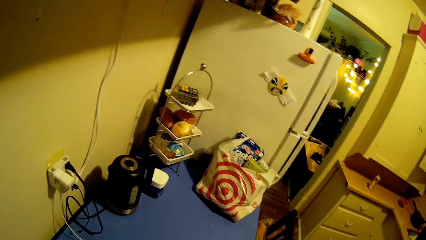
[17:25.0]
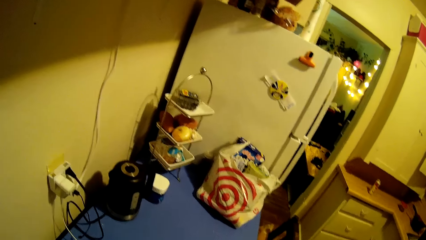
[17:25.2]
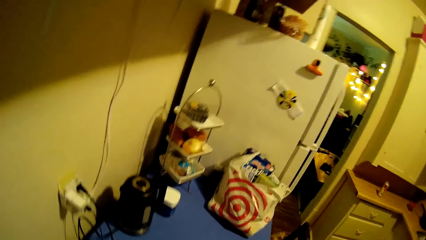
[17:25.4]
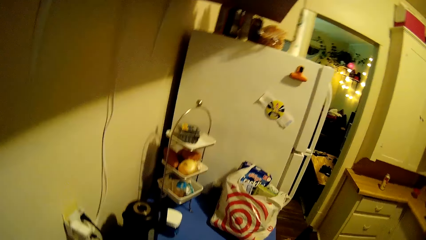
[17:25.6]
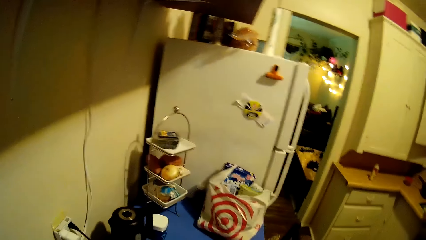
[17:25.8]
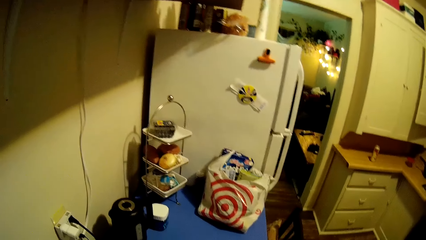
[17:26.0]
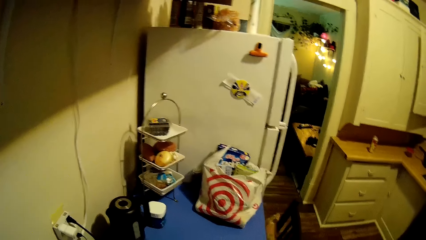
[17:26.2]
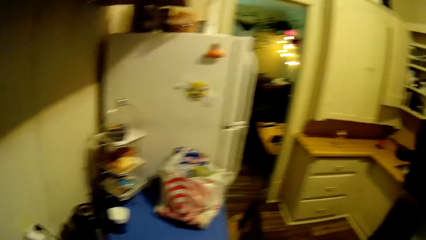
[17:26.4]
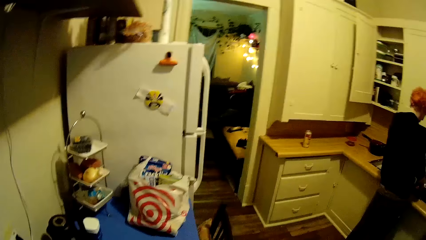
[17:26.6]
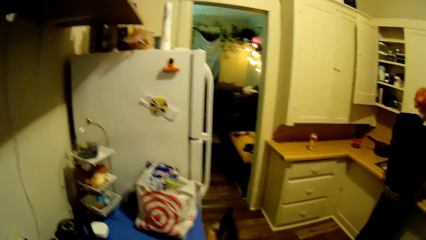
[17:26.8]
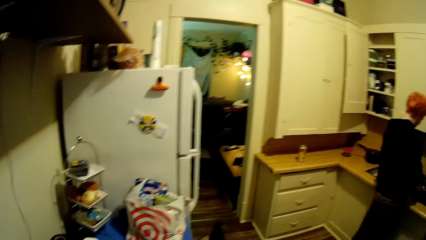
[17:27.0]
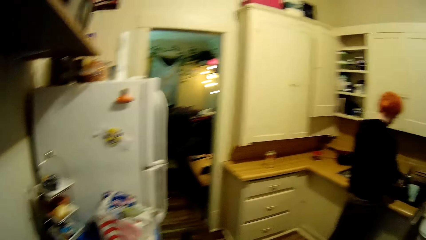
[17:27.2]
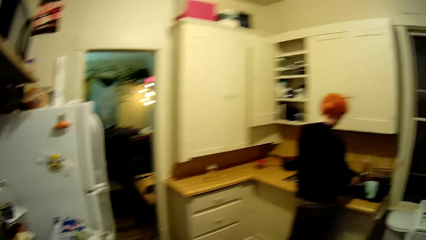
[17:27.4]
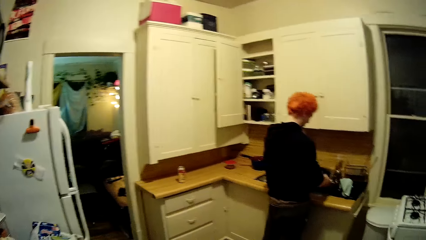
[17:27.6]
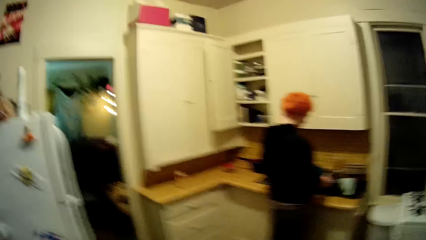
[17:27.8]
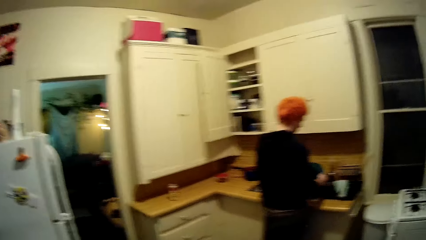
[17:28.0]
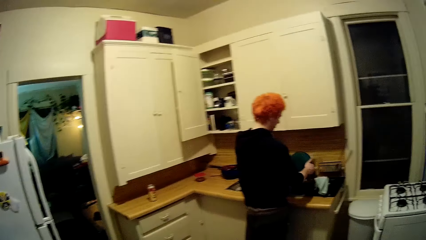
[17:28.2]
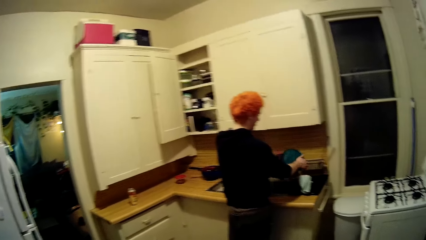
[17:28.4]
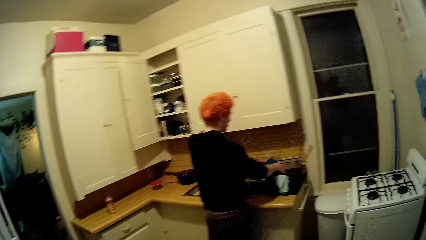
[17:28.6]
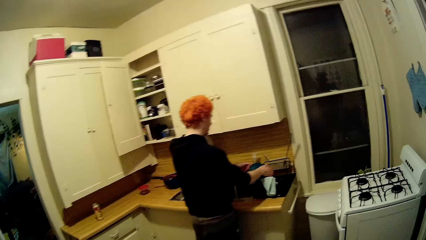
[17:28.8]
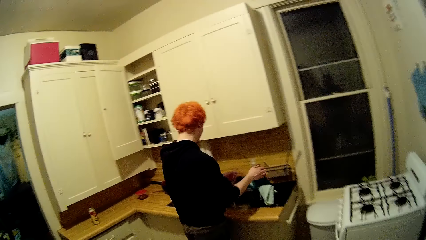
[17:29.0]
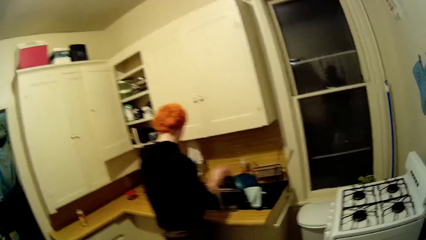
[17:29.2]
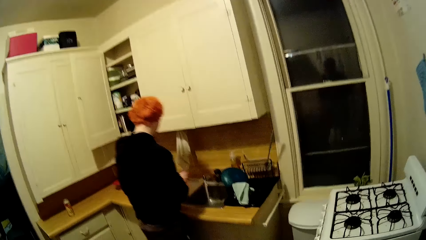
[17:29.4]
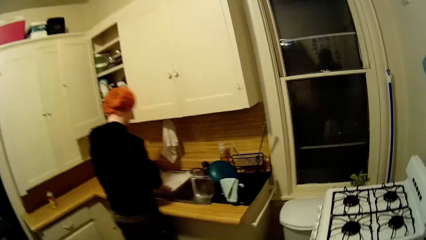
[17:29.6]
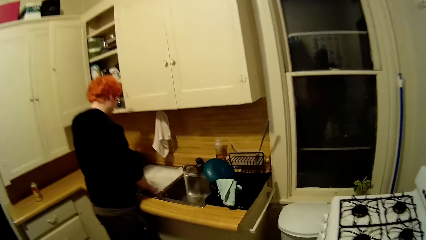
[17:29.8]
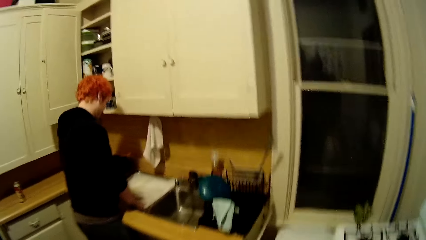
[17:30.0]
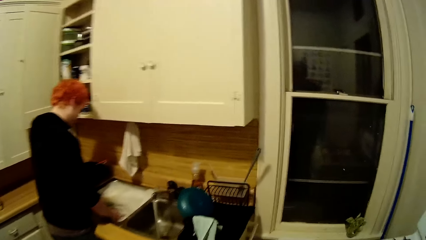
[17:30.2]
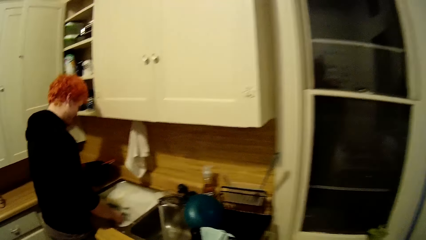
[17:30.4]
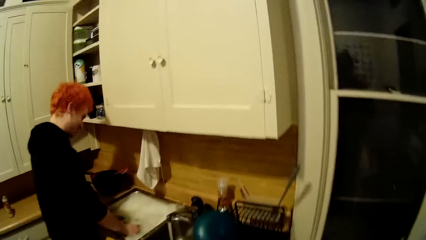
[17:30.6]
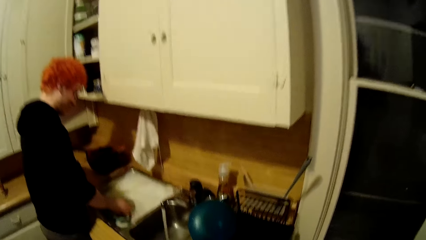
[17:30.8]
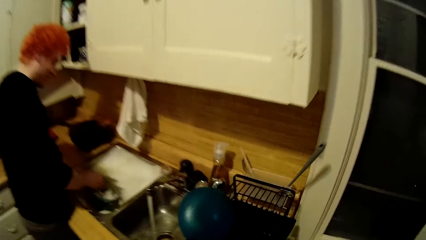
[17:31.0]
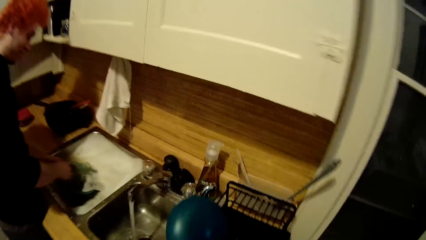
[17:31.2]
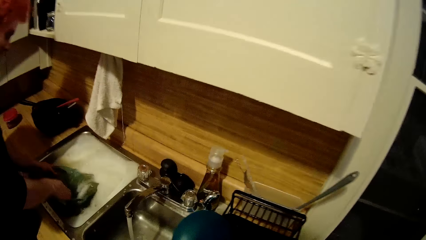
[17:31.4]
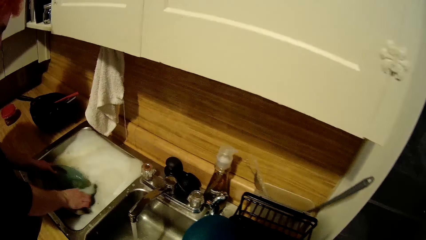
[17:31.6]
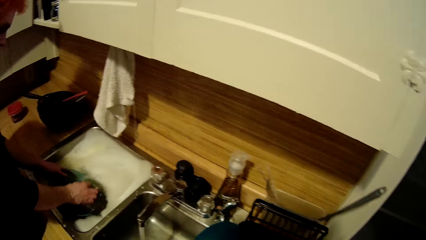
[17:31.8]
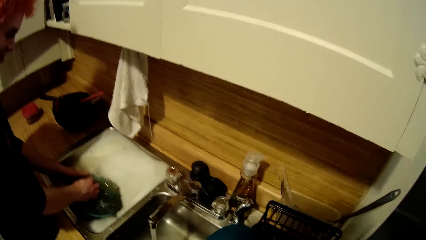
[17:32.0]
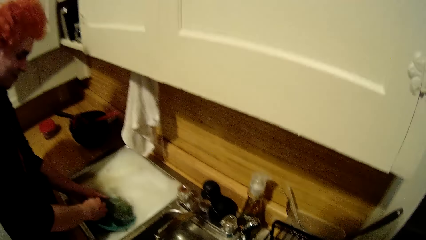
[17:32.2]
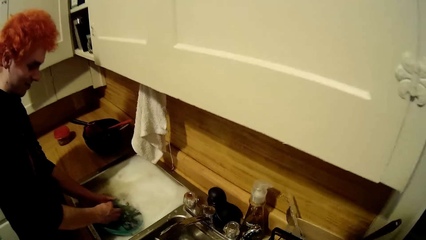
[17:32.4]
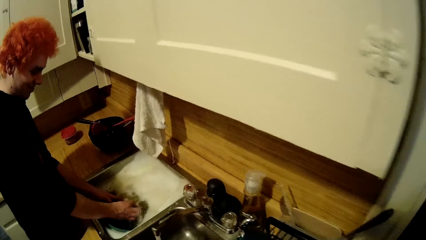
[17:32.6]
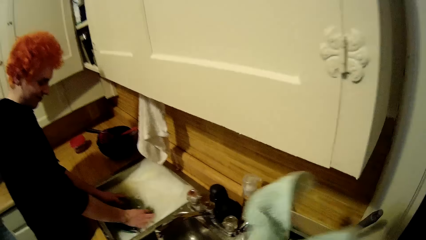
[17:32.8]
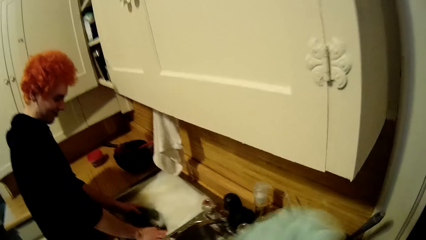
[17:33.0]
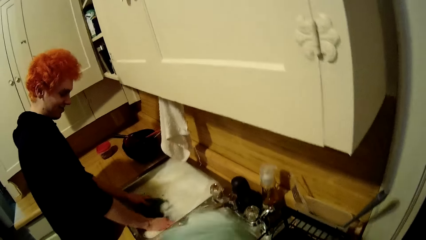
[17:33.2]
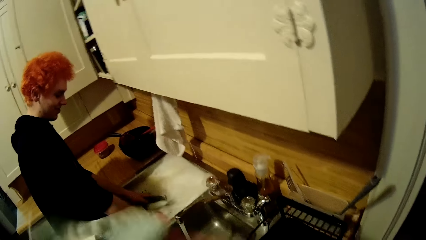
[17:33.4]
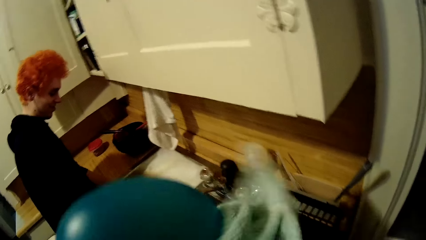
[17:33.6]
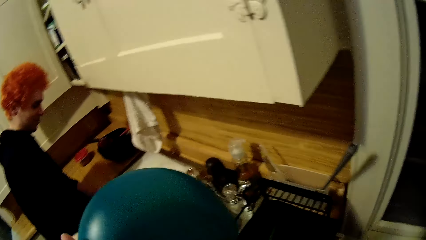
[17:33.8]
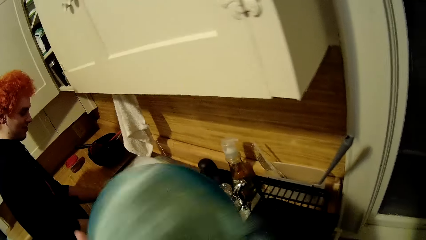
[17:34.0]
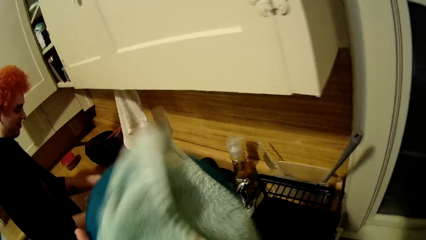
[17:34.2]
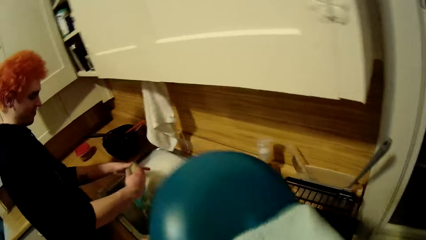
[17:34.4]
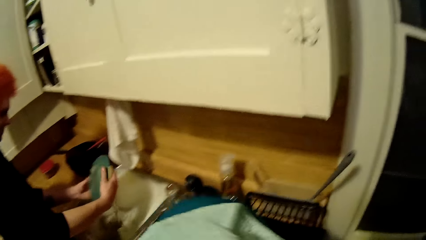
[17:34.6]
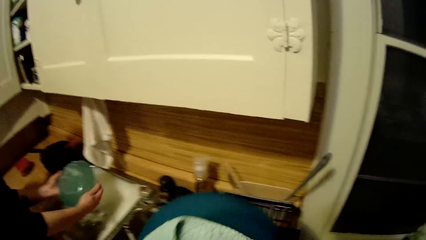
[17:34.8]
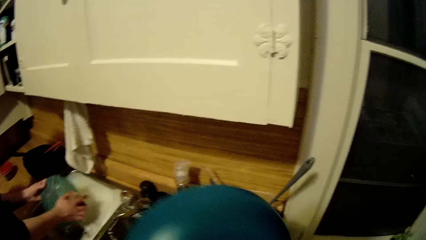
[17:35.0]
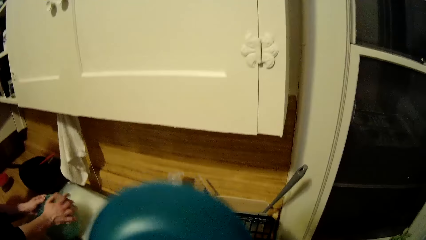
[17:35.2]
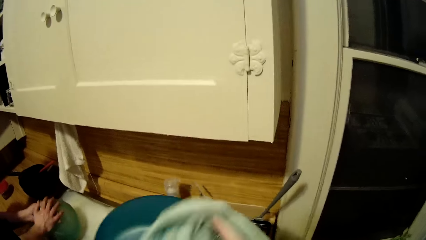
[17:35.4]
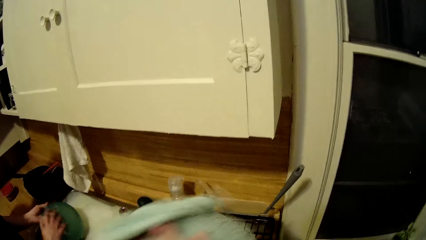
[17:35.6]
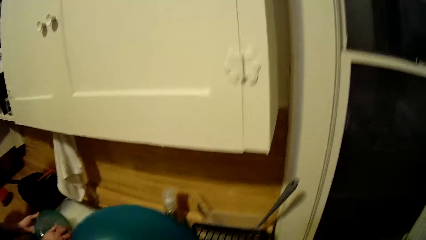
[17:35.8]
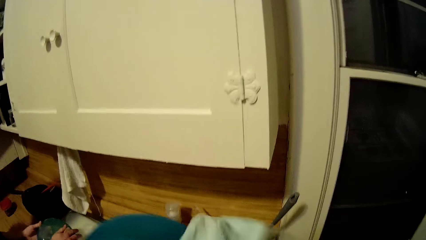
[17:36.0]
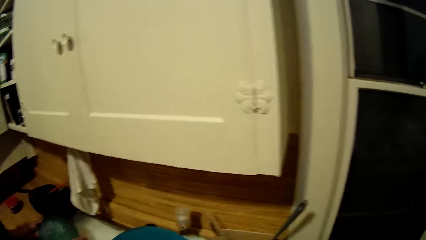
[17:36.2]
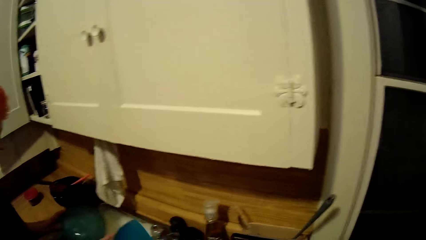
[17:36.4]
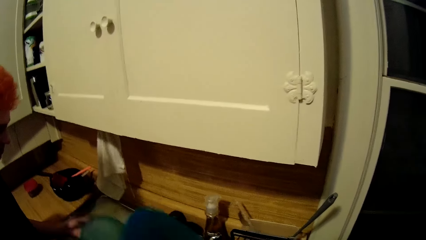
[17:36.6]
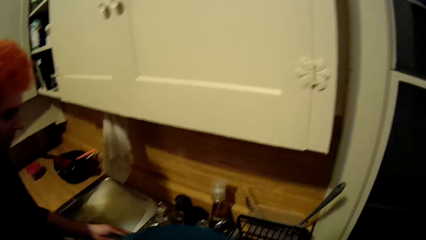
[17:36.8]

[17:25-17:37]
The camera wearer converses with a man. The man places a bowl on a tray. The camera wearer walks around the house. The man washes a lid. The camera wearer wipes the pan with the fabric. They wipe the bowl.

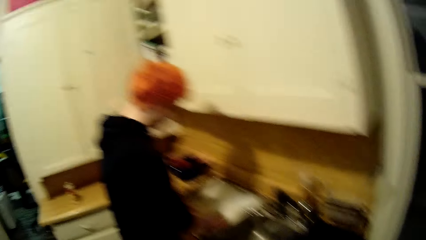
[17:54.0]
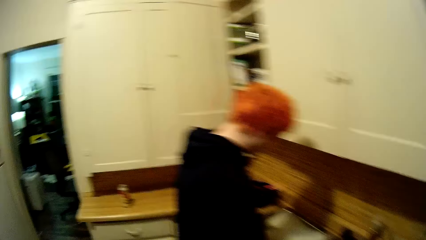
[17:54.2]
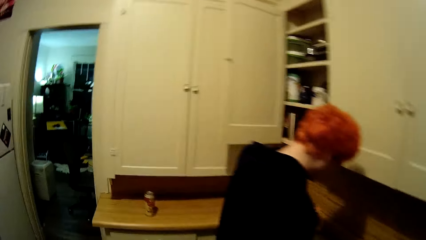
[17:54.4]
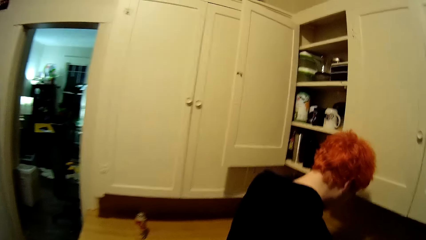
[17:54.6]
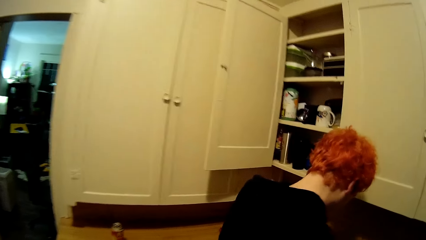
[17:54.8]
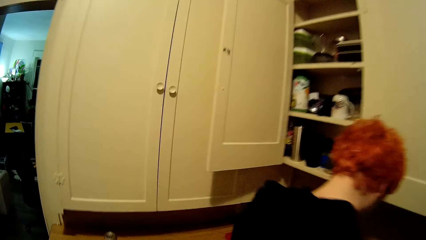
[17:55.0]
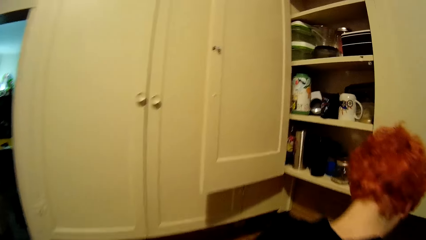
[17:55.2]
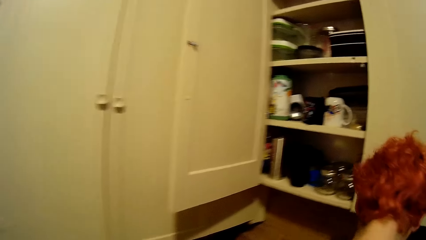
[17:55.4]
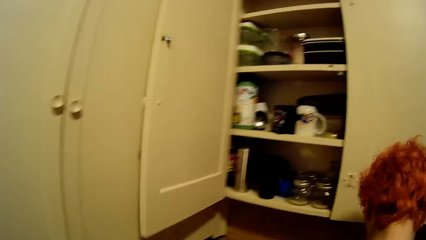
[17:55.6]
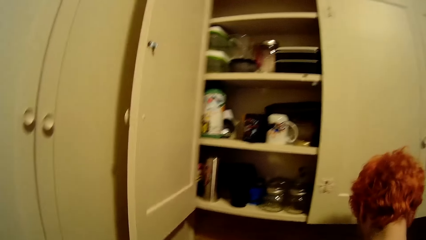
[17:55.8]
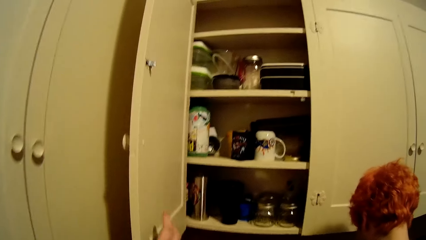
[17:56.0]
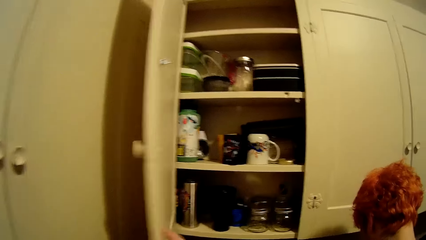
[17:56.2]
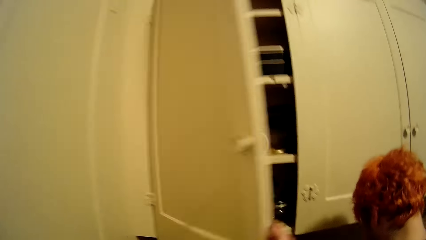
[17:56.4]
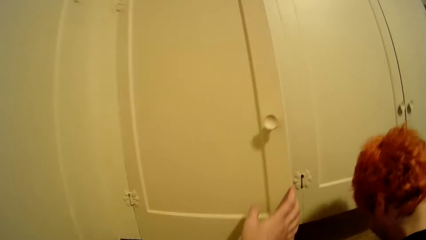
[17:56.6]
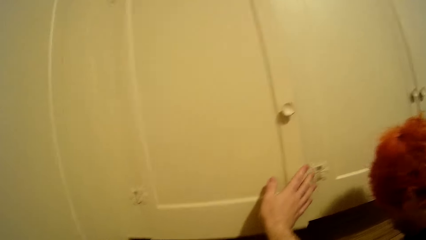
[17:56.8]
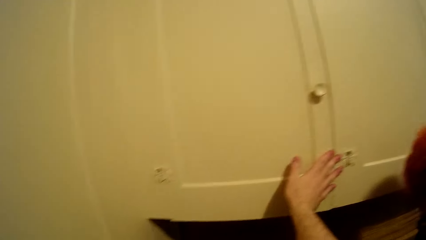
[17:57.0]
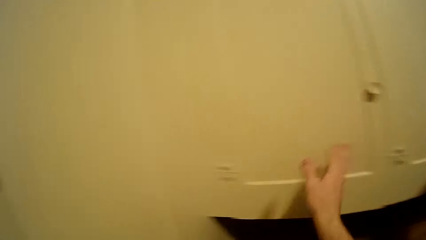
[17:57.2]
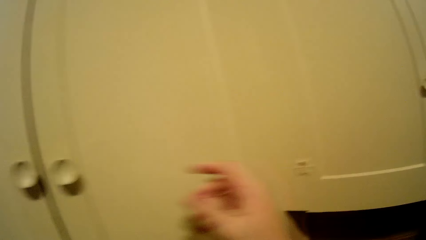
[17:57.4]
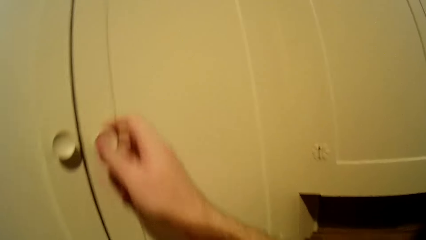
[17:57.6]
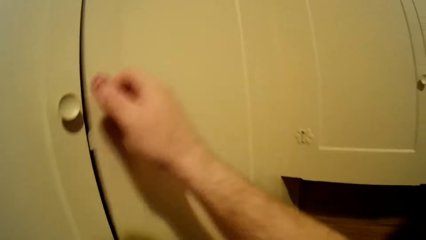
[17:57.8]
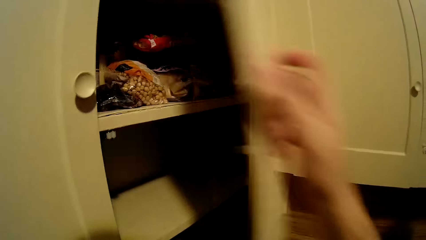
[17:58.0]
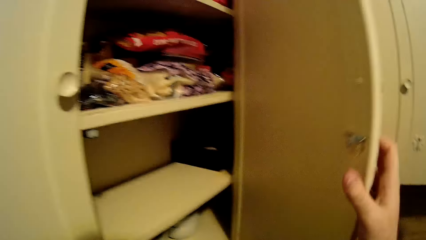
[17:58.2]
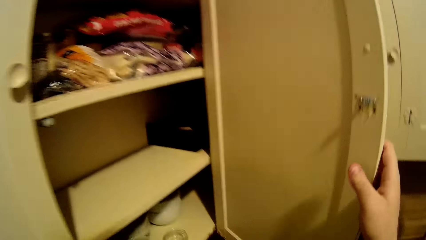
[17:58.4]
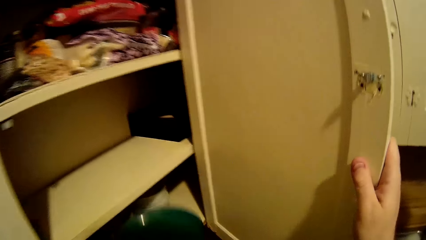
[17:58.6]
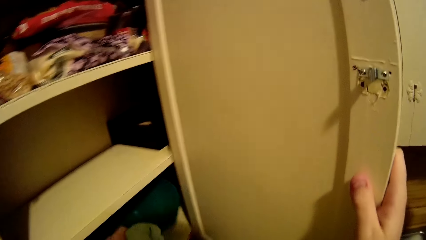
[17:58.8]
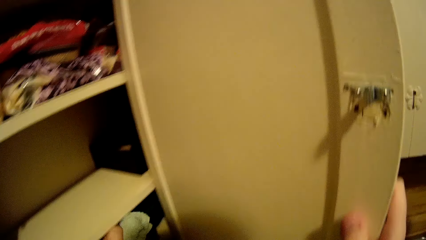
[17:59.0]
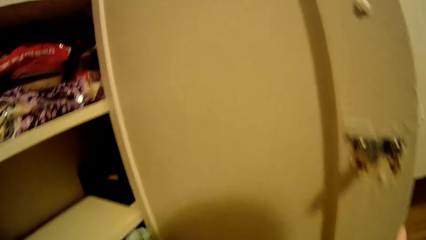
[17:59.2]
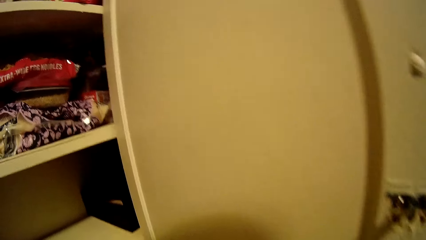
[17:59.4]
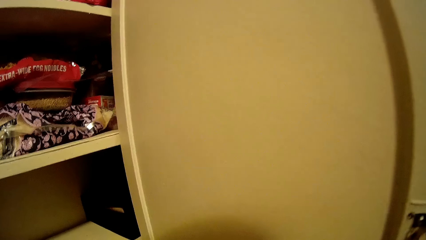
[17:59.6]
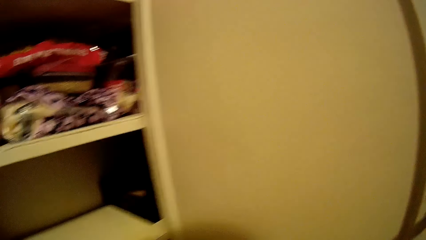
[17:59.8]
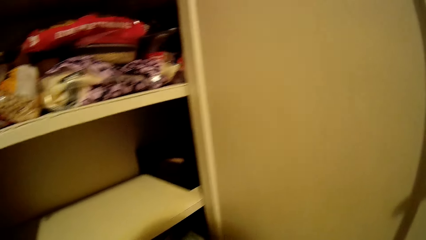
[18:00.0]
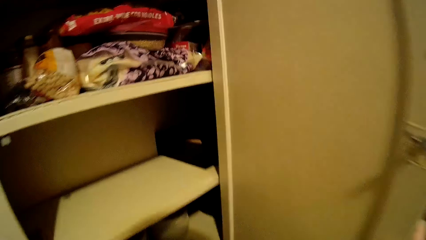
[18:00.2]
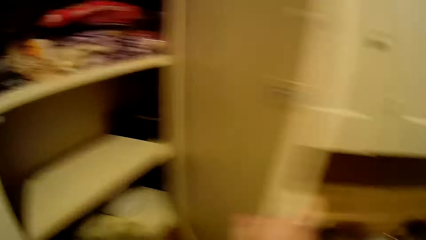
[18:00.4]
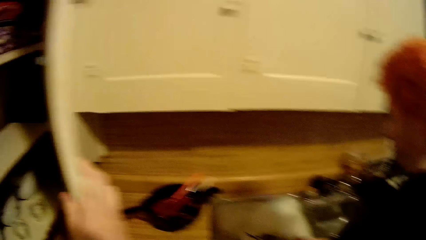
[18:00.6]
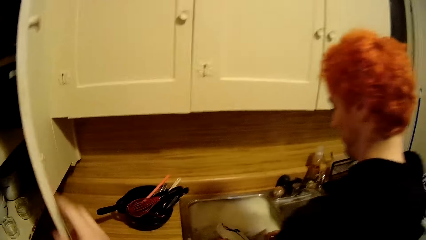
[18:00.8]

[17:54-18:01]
The camera wearer walks around the house. They close the cabinet. They open the cabinet. They put a pan in the cabinet.
